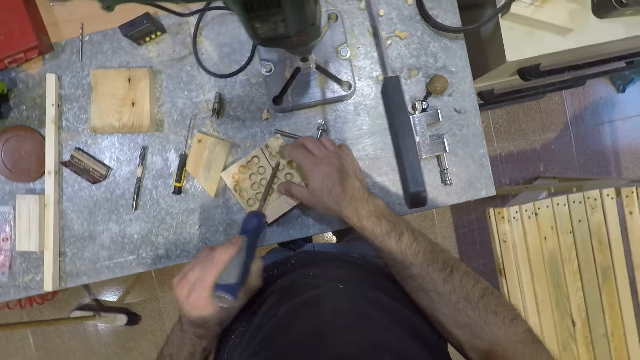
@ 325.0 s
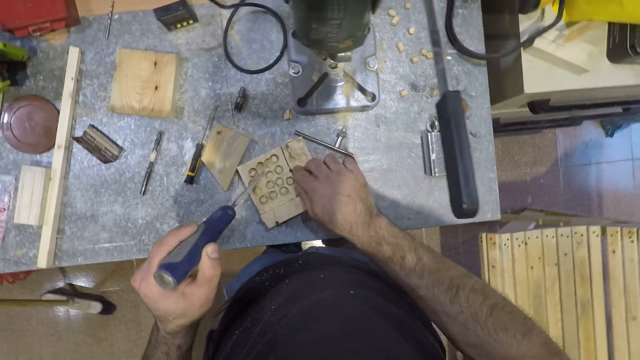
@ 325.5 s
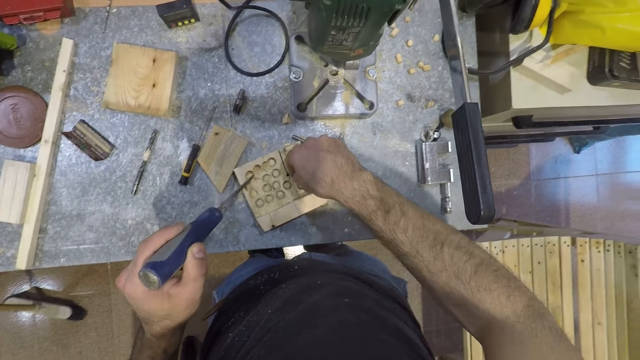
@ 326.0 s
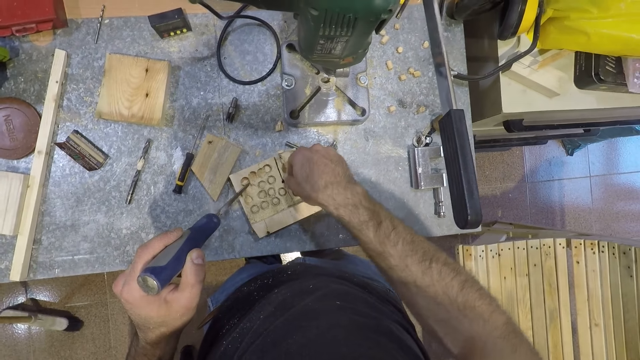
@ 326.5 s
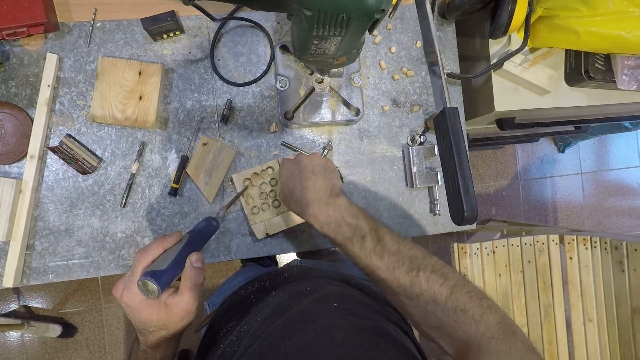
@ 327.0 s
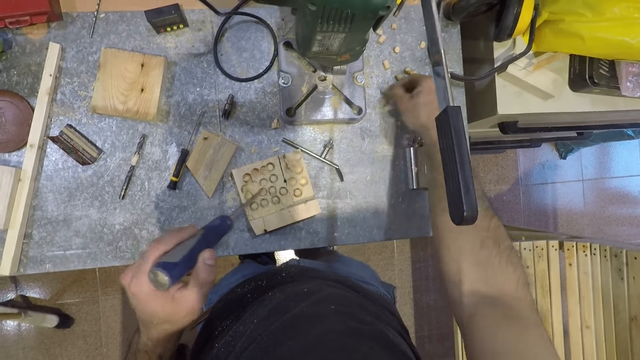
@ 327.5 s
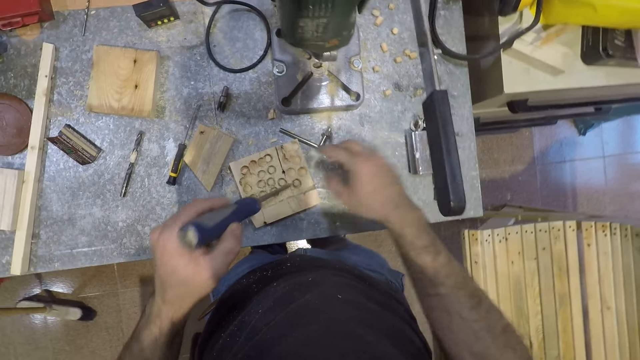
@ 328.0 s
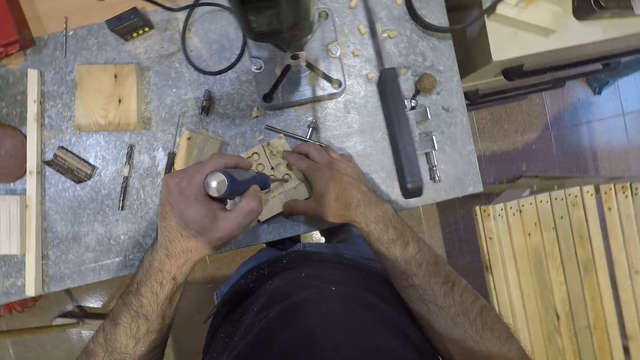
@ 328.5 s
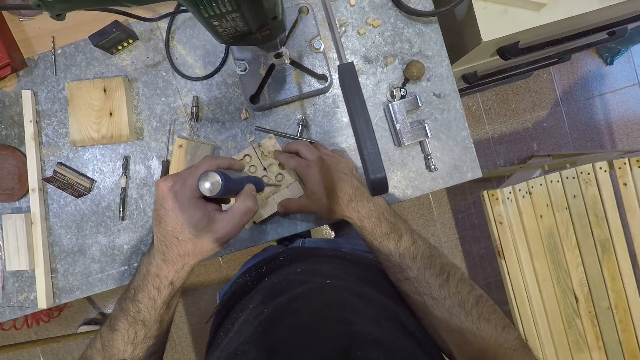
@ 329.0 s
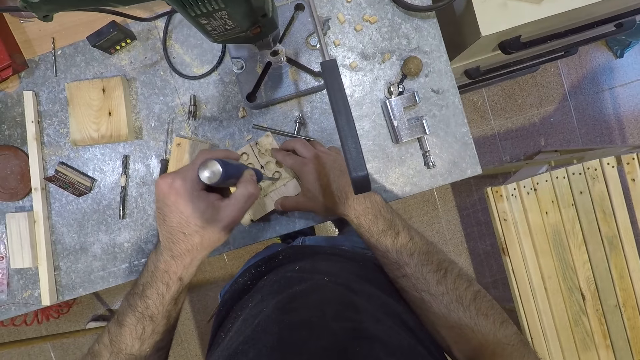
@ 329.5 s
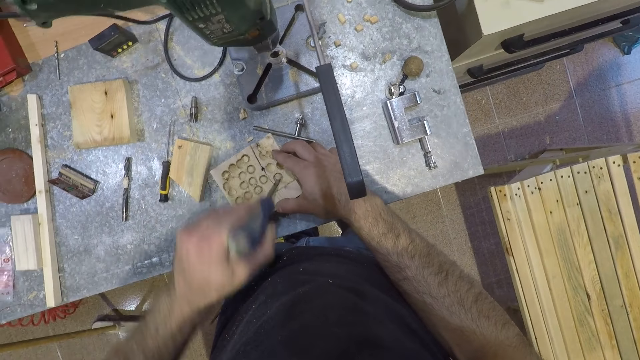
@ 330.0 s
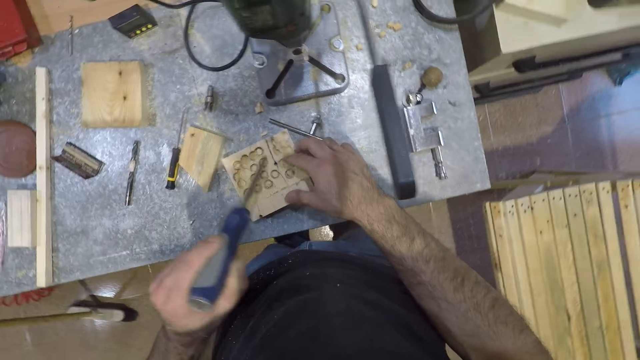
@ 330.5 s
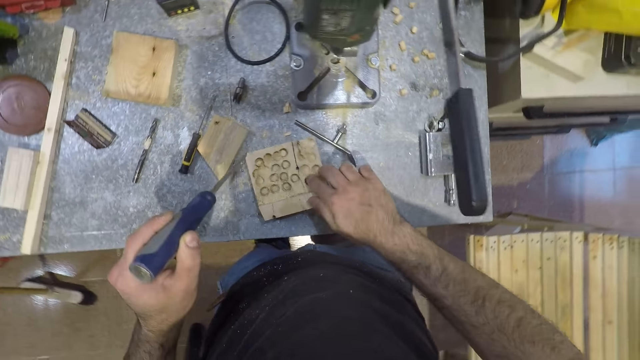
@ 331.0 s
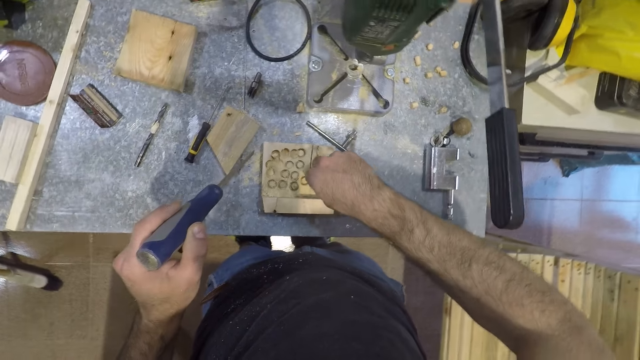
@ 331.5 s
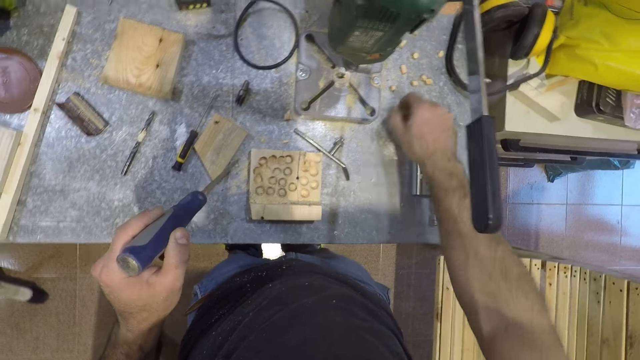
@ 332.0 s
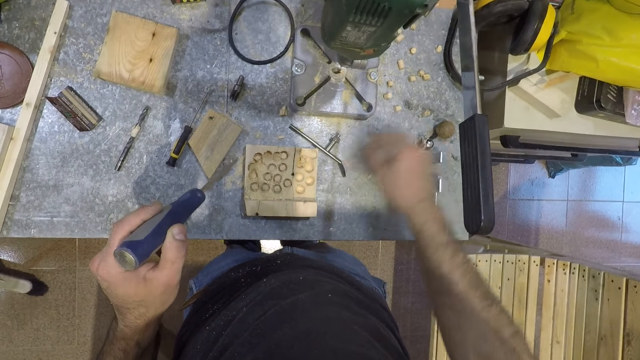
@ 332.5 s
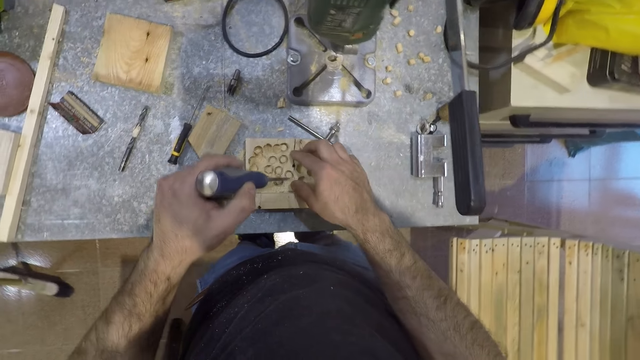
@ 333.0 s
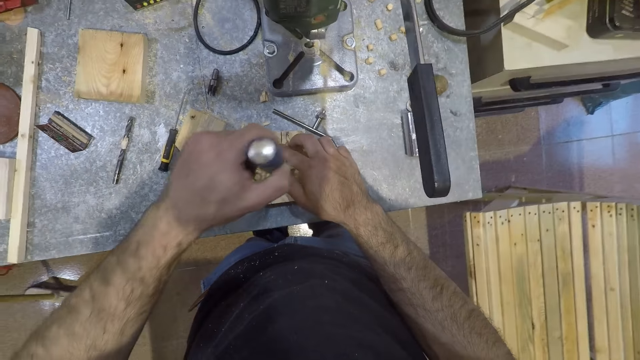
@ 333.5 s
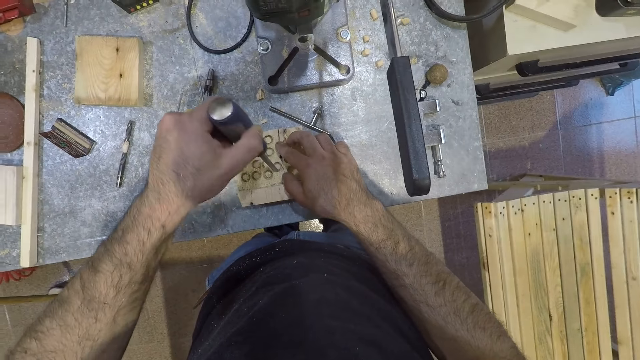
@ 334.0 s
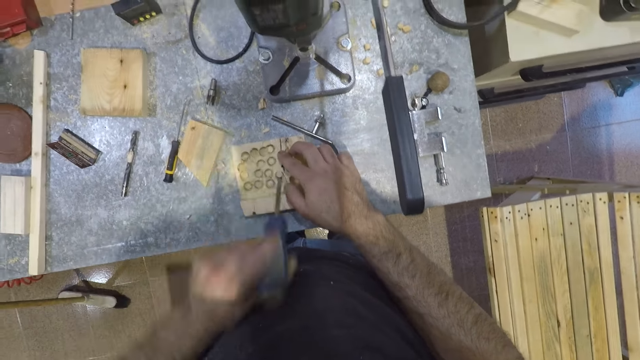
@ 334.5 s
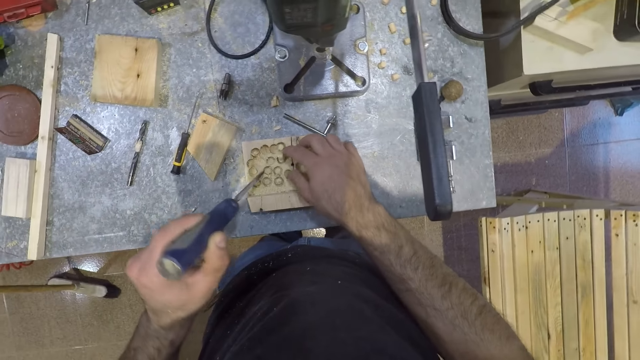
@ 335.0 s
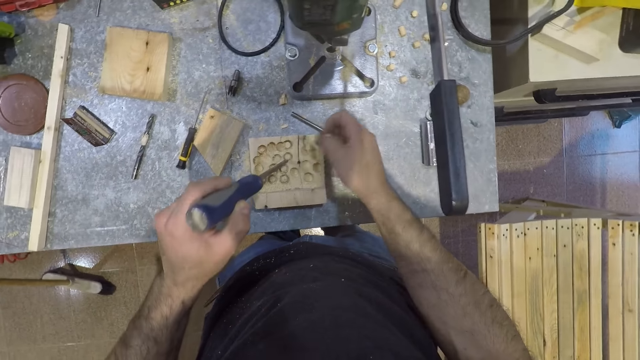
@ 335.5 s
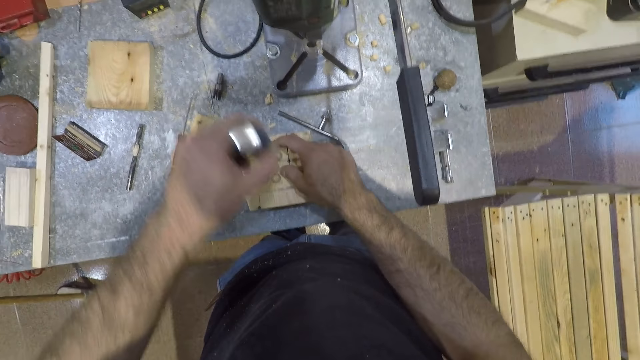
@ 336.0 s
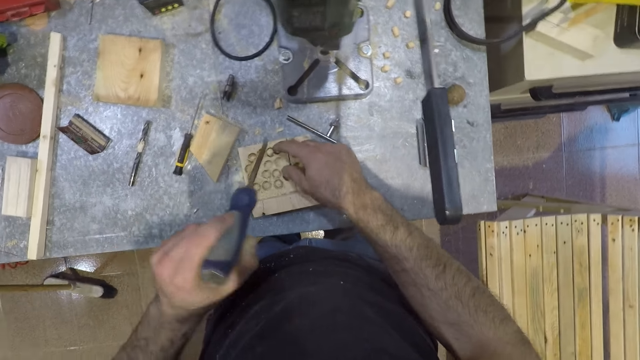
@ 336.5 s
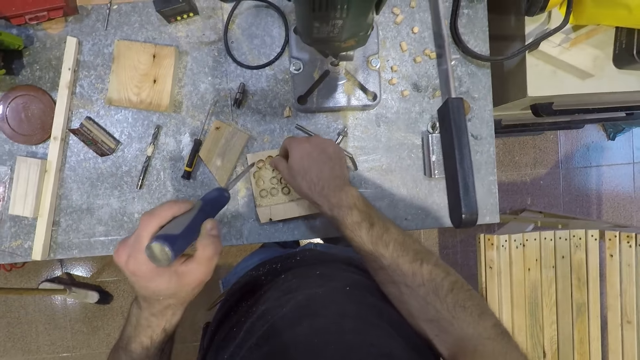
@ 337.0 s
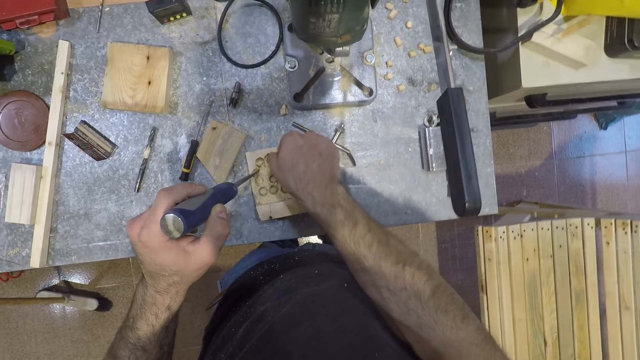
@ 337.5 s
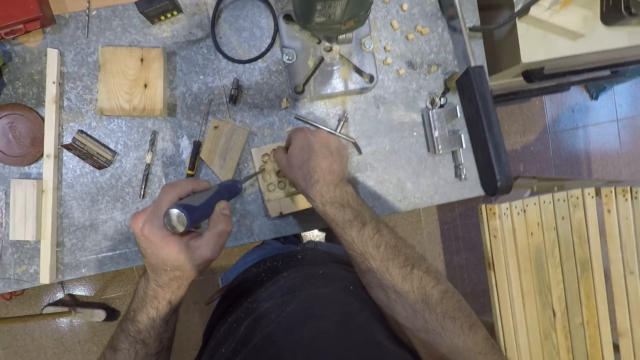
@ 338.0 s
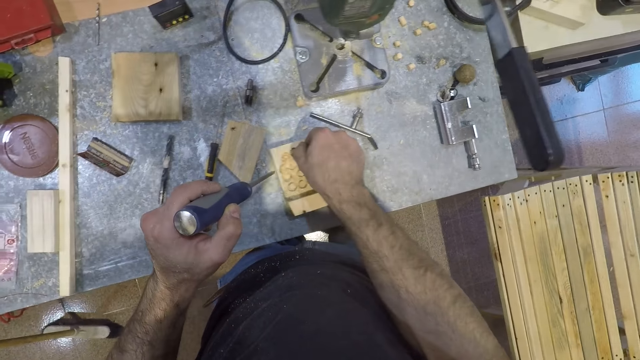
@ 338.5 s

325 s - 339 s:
The camera wearer picks up the small piece of wood with his right hand. He drops the small piece of wood on the table. He detaches a small piece of wood from the piece of wood with the screwdriver. He picks up the small piece of wood with his right hand. He drops the small piece of wood on the table. He detaches a small piece of wood from the piece of wood with the screwdriver. He picks up the small piece of wood with his right hand. He detaches a small piece of wood from the piece of wood with the screwdriver. He picks up the small piece of wood with his right hand.

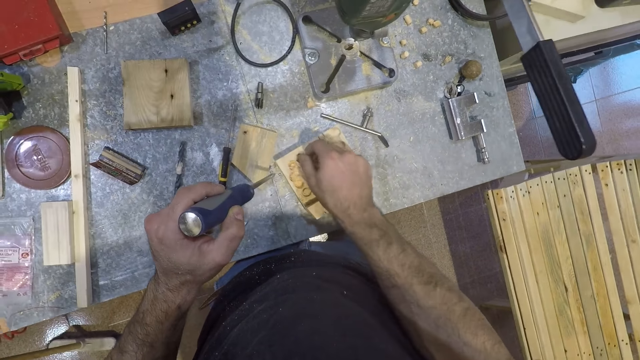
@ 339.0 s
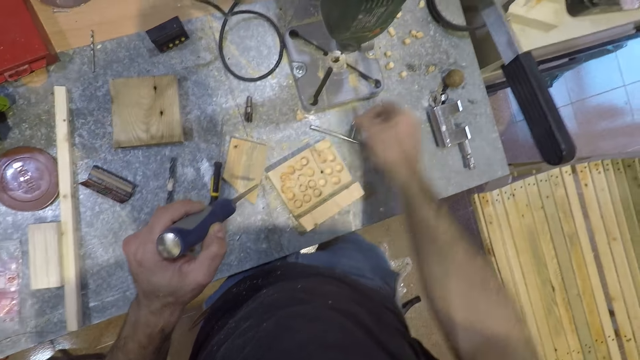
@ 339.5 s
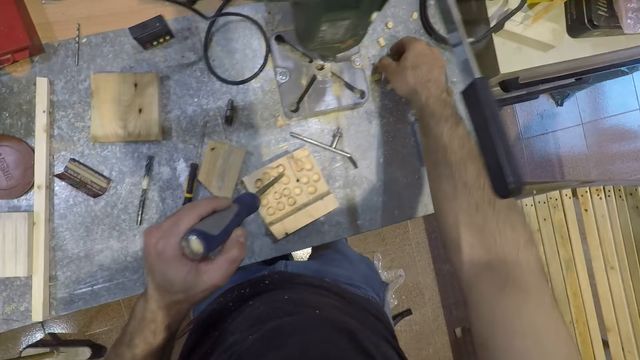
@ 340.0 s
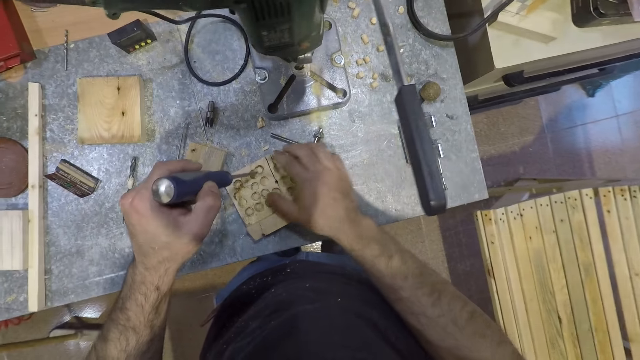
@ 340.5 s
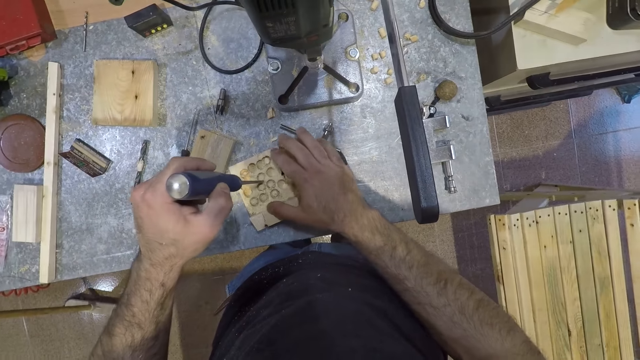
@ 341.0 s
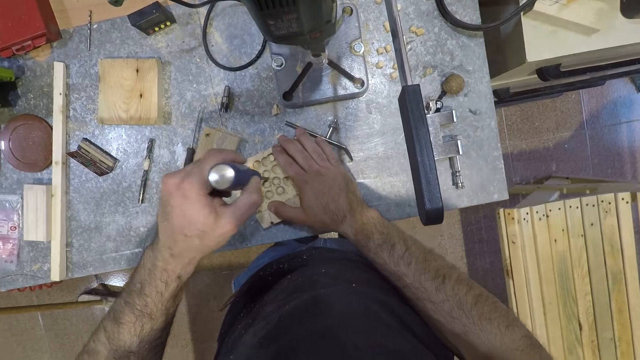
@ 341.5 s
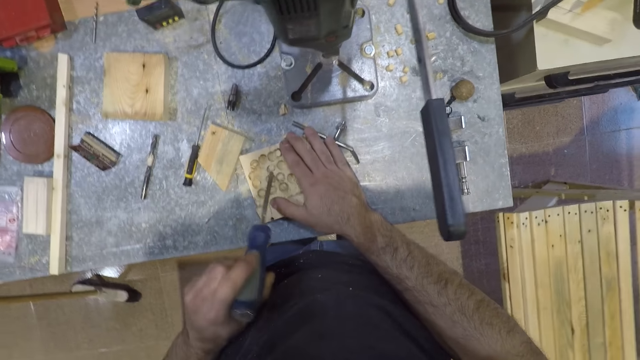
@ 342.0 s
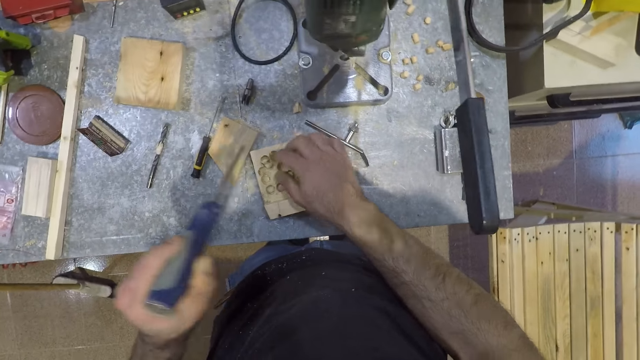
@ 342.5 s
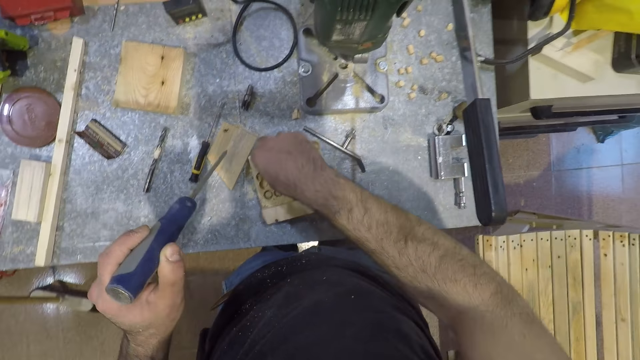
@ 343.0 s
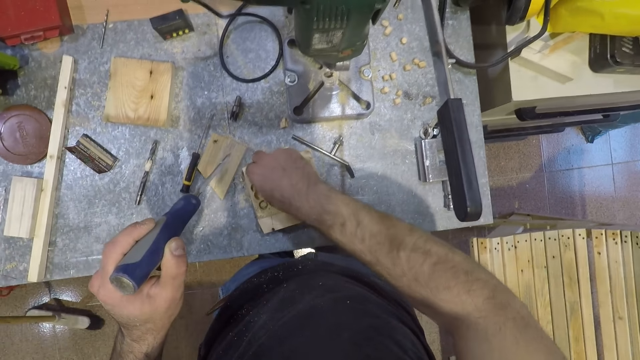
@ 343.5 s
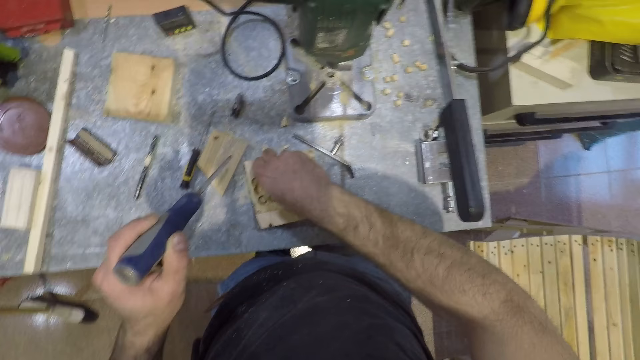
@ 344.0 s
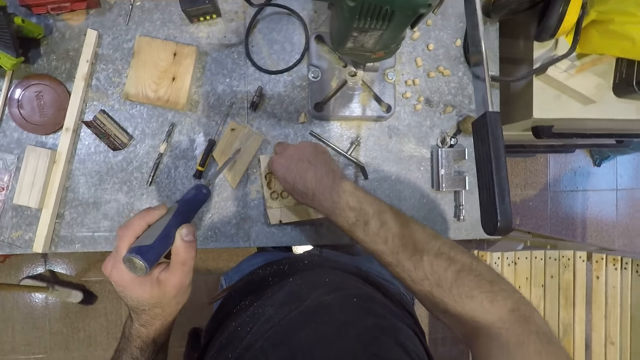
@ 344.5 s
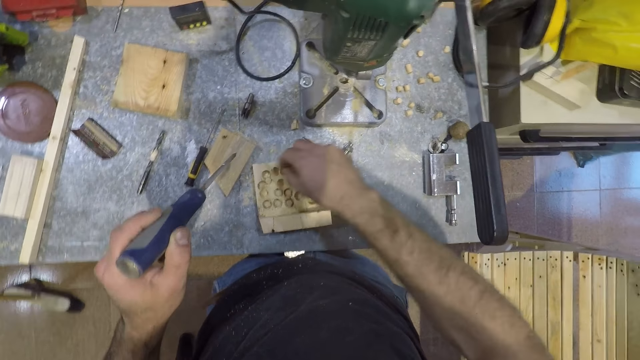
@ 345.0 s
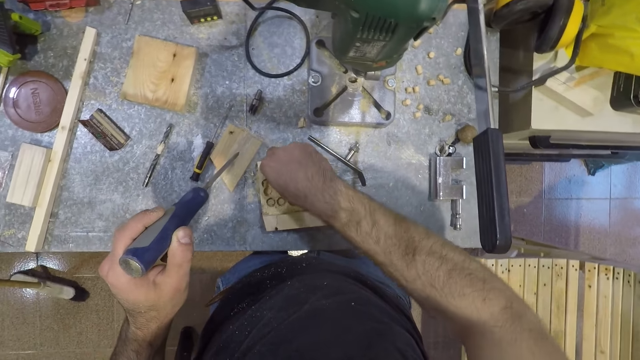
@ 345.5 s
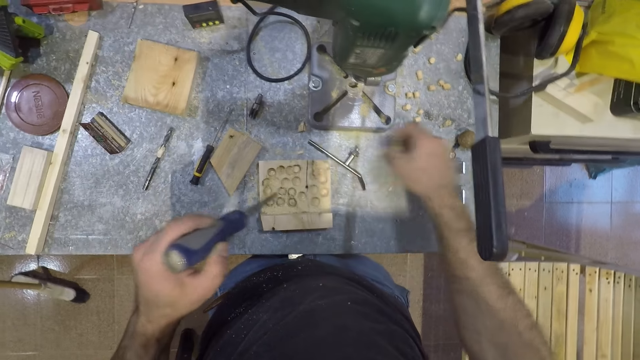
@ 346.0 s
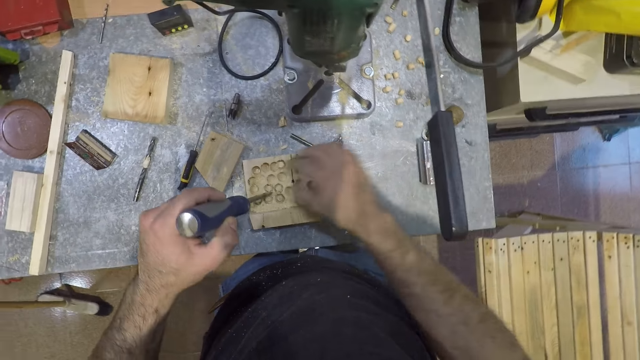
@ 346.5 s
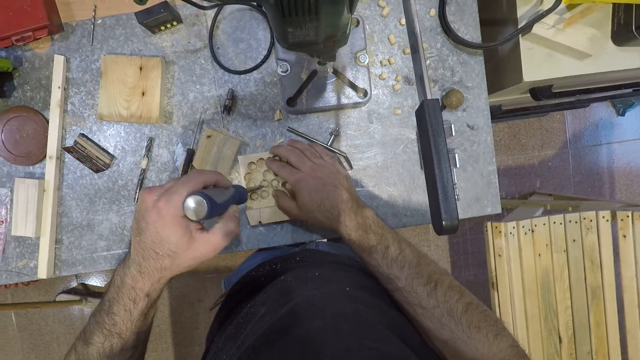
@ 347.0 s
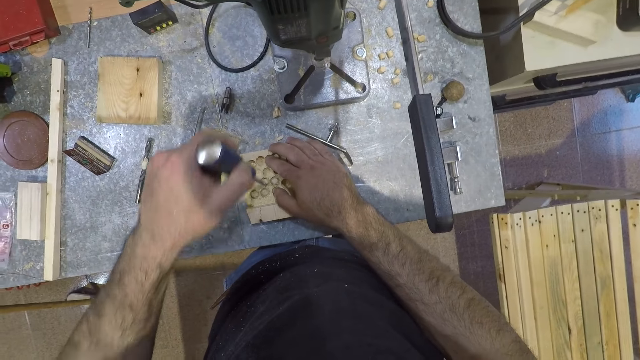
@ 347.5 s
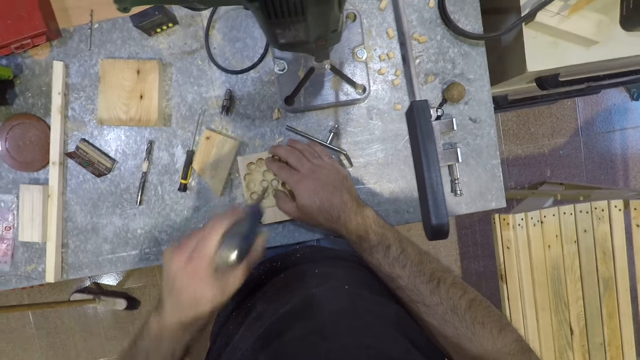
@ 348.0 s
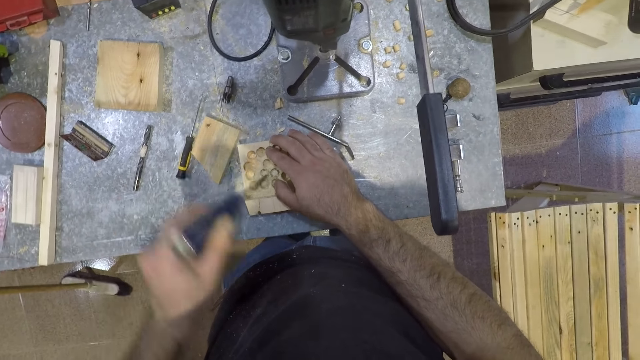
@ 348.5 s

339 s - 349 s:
The camera wearer drops the small pieces of wood in his right hand on the table. He detaches a small piece of wood from the piece of wood with the screwdriver. He picks up the small piece of wood with his right hand. He drops the small piece of wood on the table. He detaches a small piece of wood from the piece of wood with the screwdriver.
